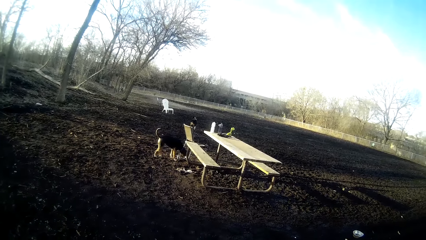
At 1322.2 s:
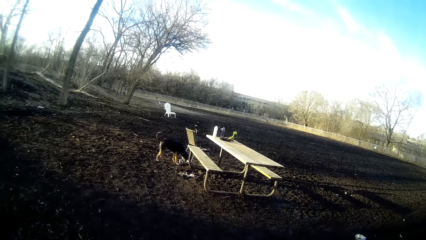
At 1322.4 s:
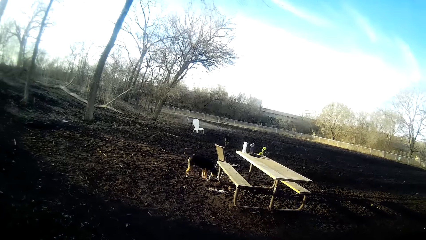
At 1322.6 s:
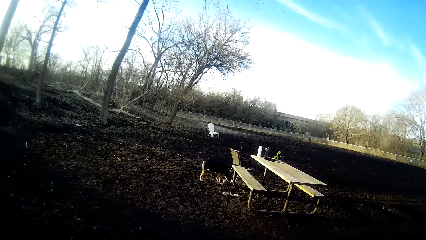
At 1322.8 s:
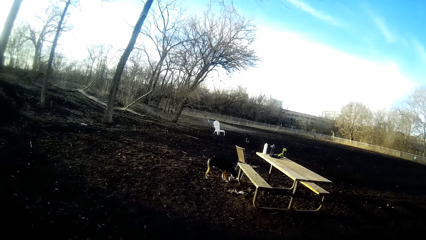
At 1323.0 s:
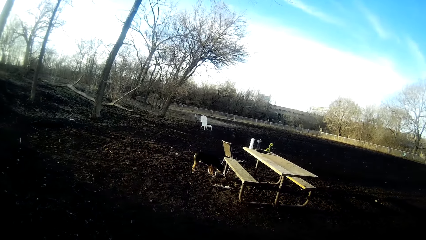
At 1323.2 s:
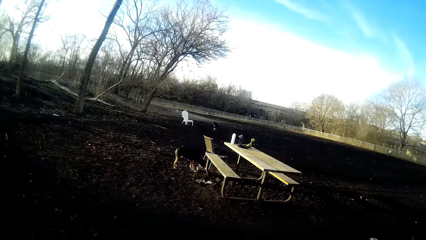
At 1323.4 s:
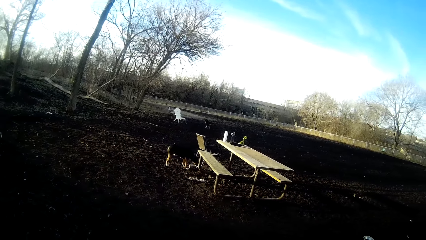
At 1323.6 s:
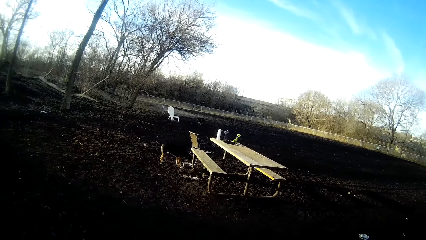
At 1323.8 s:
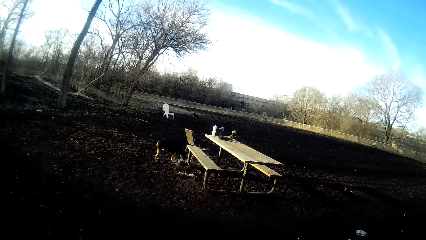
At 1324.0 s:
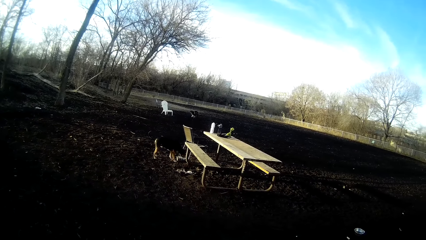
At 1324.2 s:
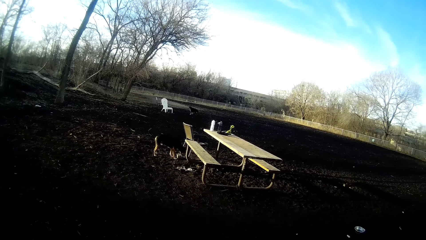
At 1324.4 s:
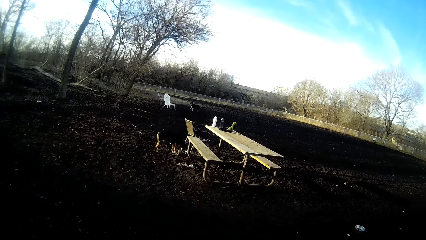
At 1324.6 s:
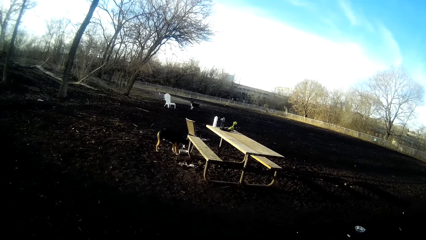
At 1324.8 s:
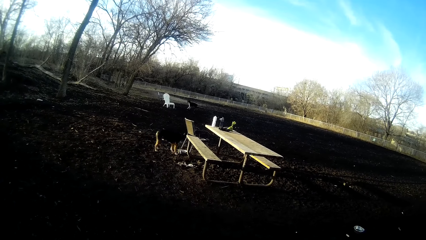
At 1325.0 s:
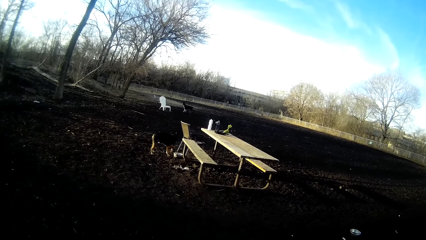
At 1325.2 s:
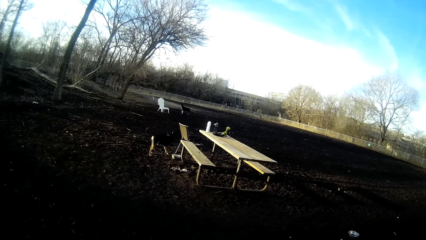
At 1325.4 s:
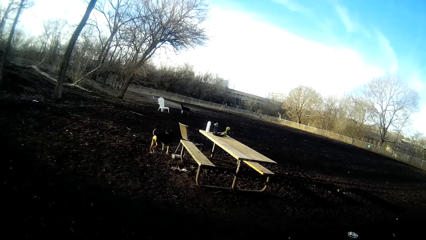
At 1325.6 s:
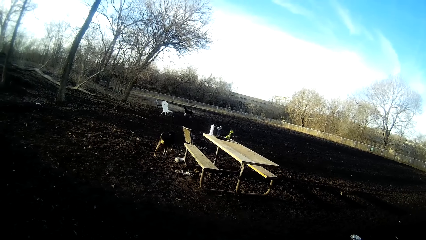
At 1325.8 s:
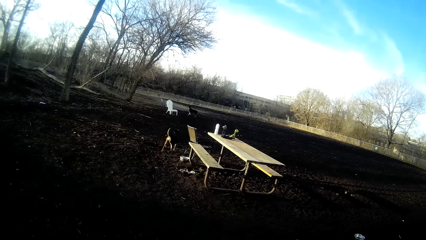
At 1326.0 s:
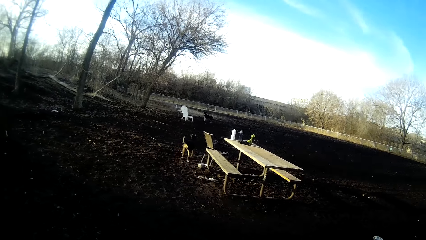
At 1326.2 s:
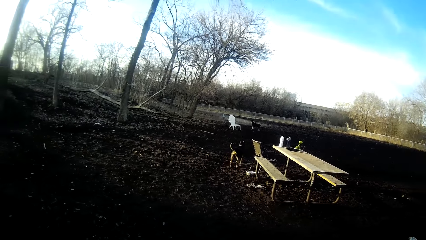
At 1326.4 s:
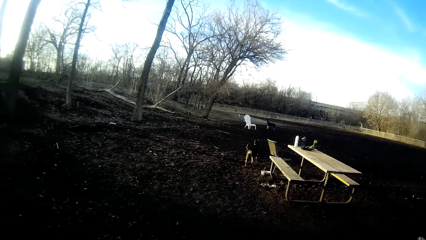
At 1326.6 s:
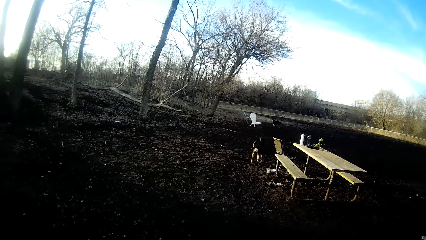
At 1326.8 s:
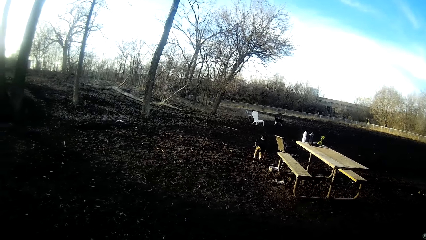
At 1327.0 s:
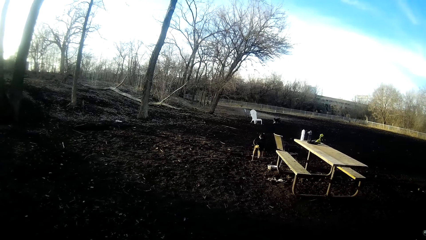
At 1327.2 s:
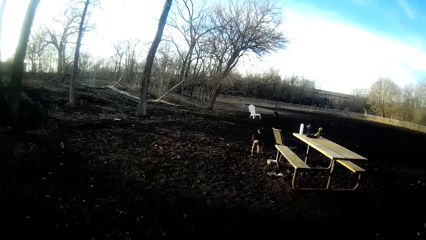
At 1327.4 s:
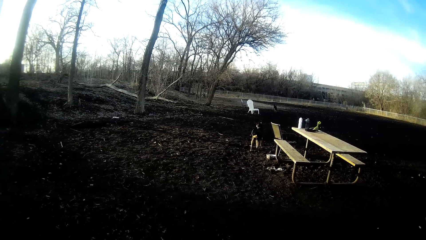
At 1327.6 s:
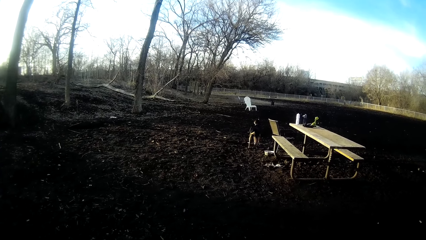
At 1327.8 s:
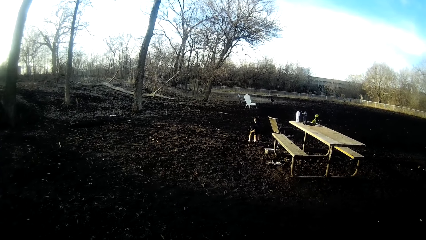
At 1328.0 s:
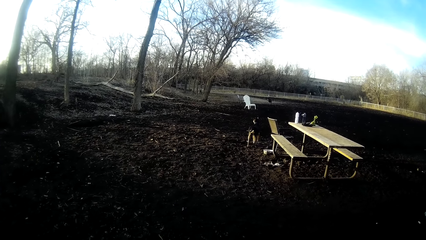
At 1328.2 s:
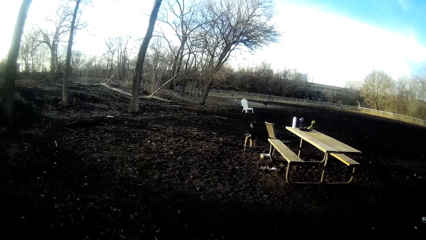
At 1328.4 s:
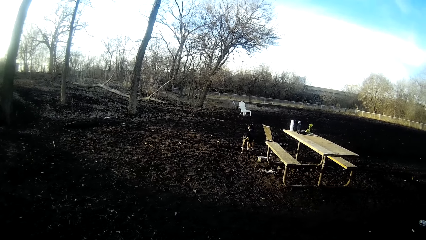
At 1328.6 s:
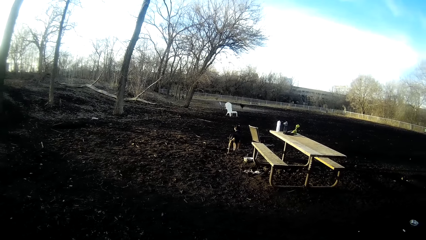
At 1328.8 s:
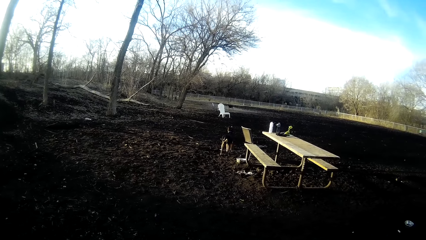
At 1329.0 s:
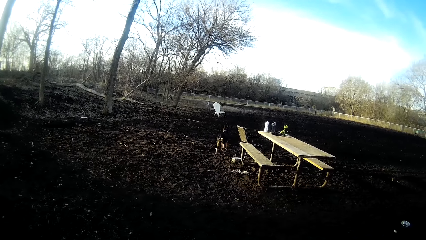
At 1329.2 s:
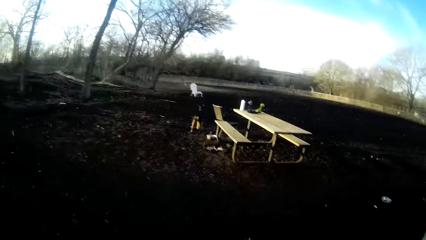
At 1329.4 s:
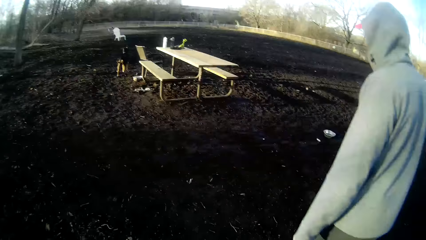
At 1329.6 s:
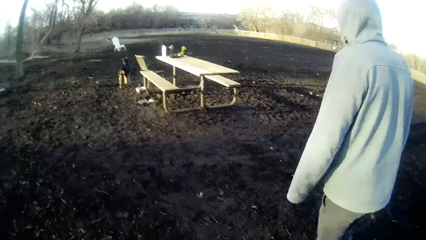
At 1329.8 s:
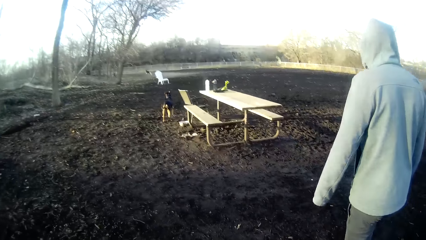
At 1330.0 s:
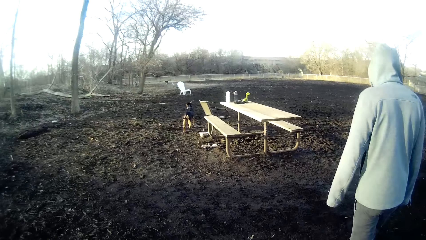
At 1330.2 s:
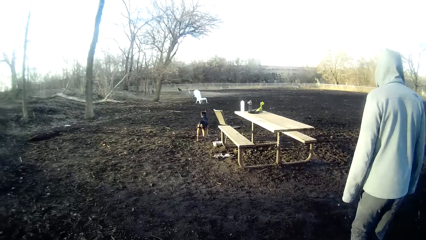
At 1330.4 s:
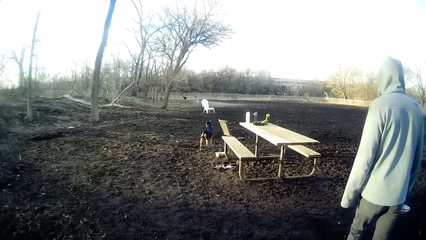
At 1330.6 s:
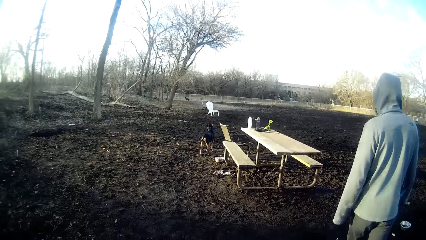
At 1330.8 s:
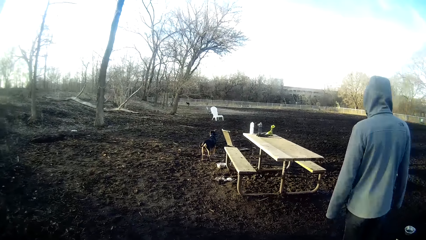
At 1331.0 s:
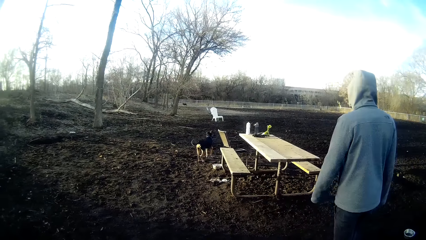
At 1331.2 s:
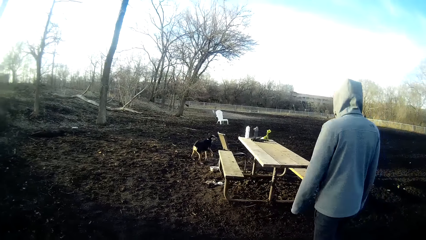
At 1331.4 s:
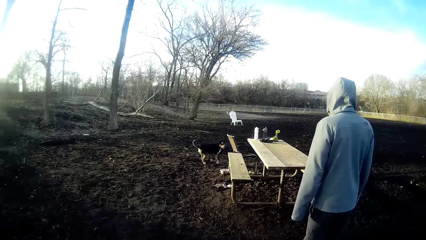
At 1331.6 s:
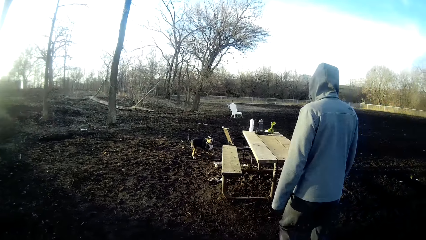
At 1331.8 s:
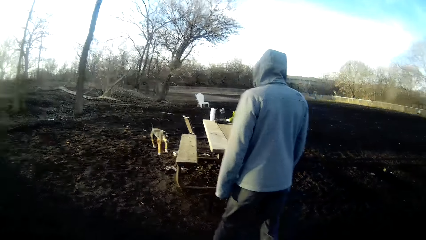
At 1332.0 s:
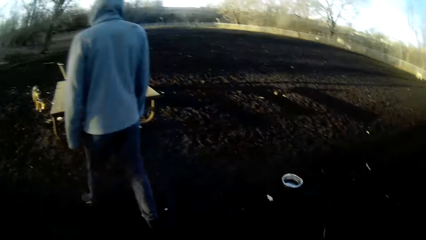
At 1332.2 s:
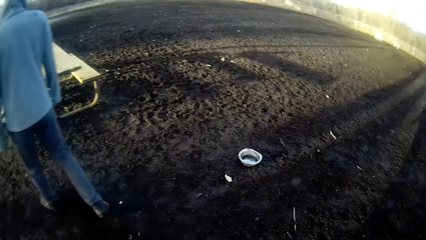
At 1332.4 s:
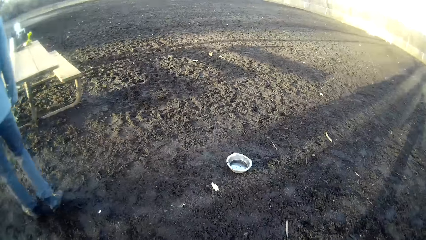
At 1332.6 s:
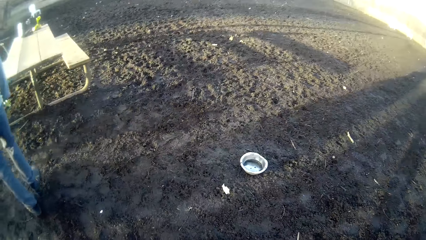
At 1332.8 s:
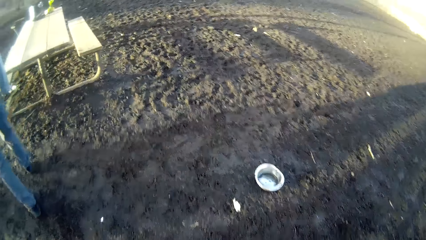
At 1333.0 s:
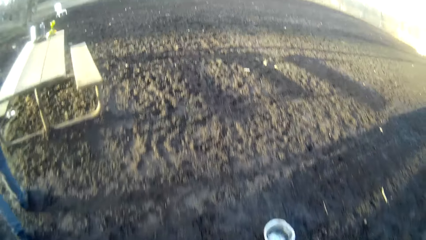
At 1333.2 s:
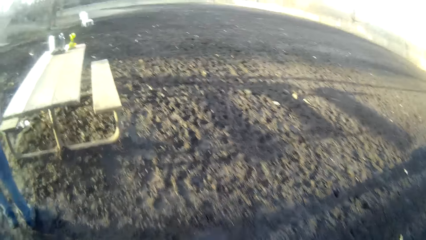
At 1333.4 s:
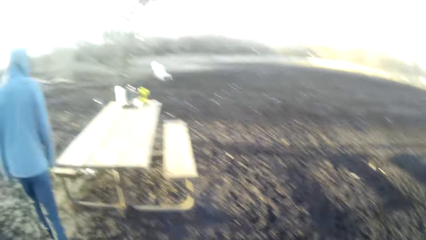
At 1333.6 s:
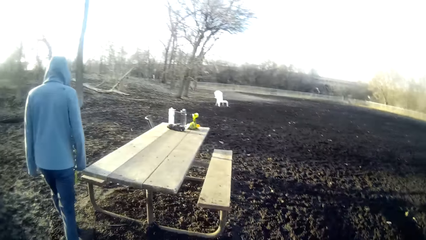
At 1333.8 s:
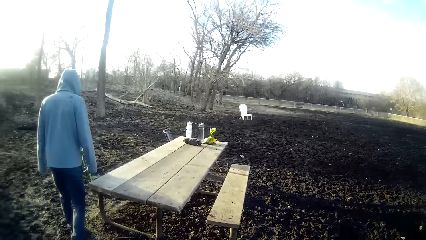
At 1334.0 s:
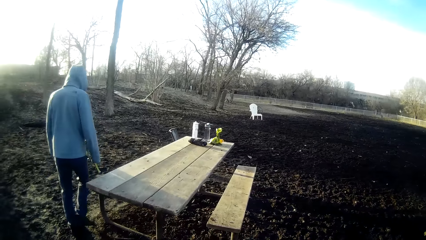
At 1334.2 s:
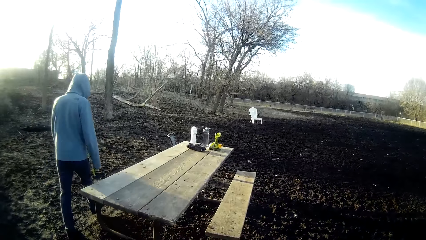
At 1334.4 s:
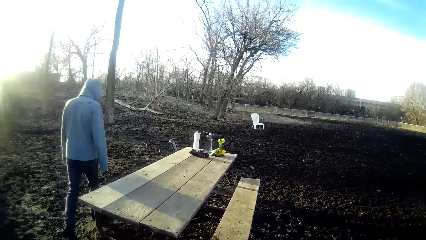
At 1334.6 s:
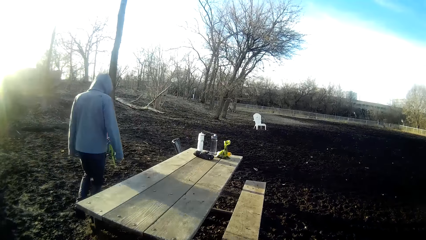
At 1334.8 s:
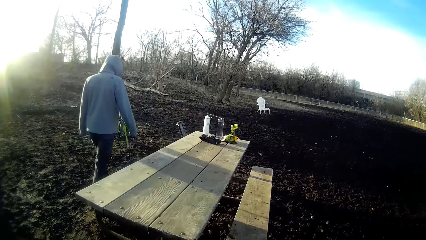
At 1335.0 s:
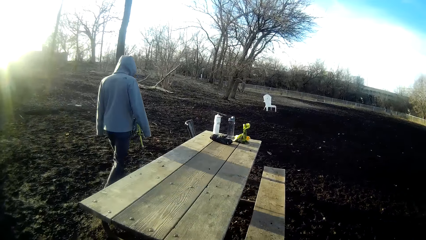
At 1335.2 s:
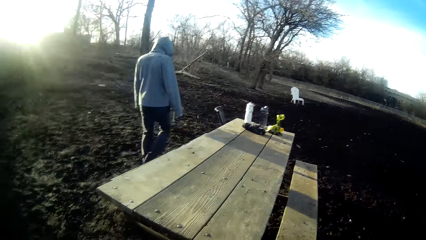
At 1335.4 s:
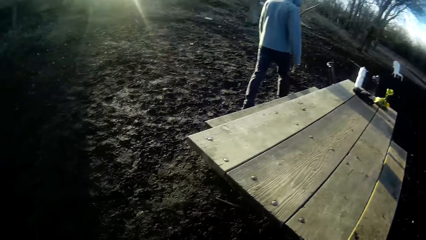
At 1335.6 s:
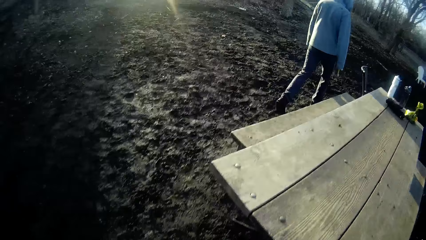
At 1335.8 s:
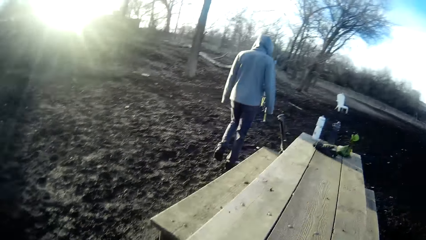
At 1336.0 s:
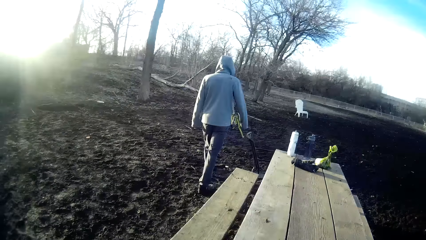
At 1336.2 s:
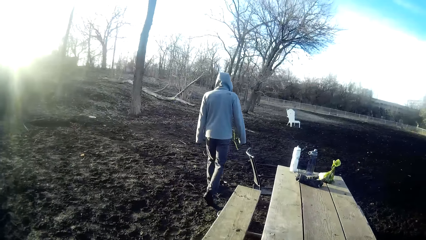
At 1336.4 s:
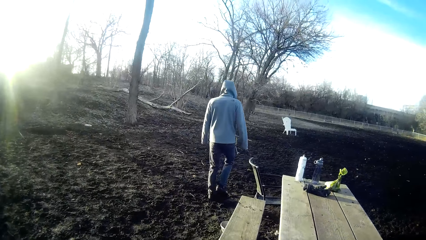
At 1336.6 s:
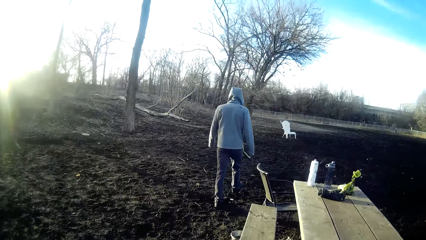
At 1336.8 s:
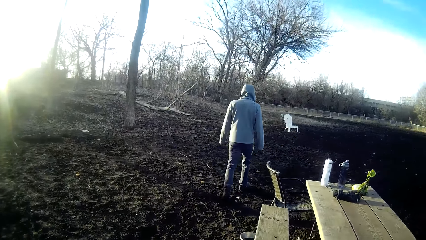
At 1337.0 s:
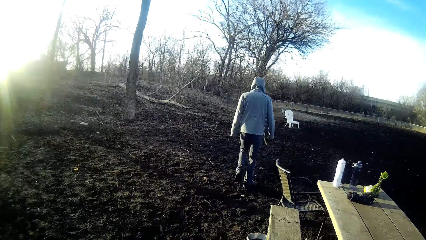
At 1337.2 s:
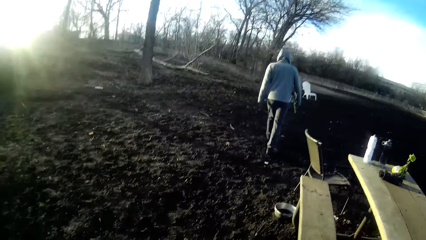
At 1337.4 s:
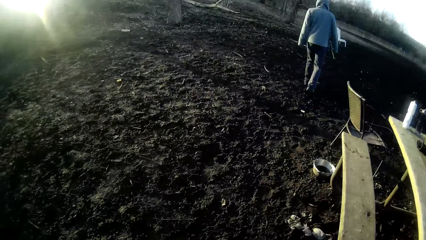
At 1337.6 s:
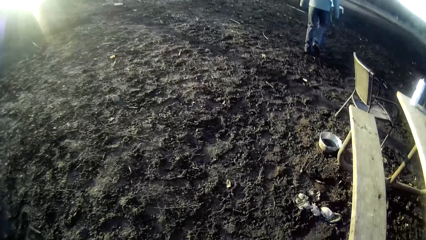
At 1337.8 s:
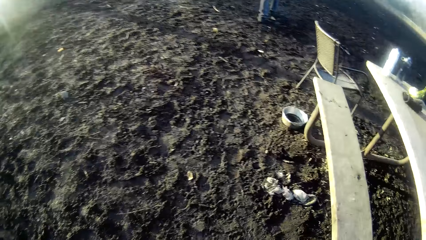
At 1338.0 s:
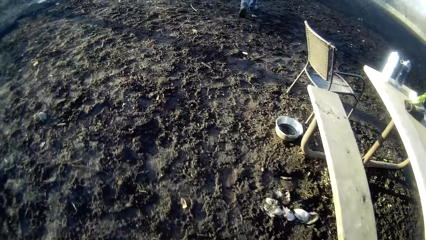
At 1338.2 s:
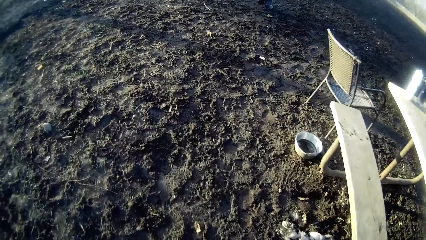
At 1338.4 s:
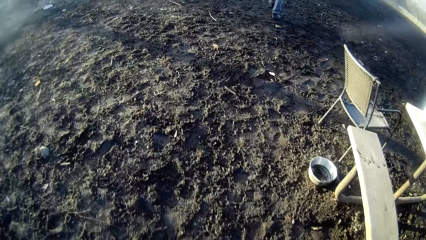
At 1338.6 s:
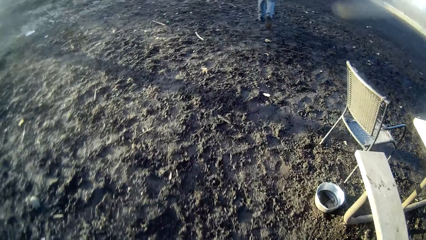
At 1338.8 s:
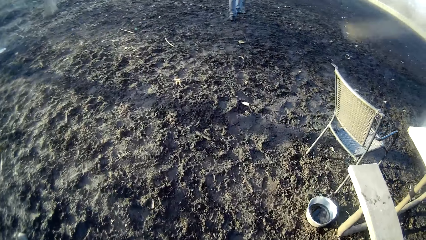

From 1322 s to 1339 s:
The dog drinks water from a bowl. Another dog runs around the field. A man walks towards the dogs. The camera wearer walks towards the dogs. They walk around the field. The man walks around the field.
